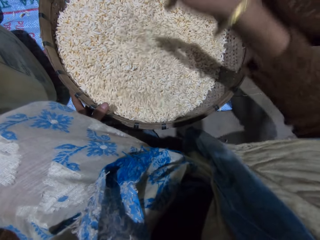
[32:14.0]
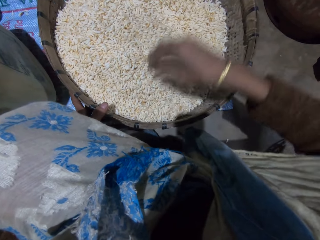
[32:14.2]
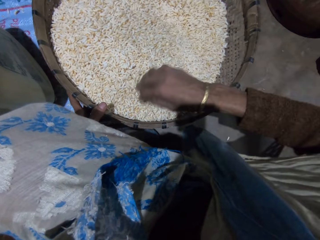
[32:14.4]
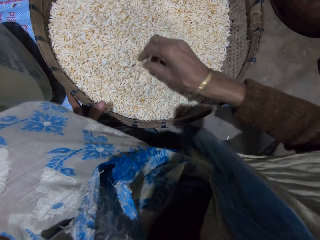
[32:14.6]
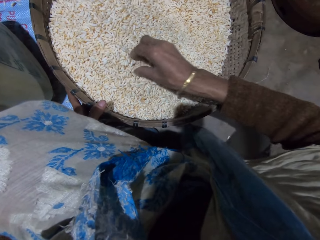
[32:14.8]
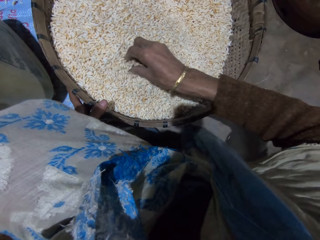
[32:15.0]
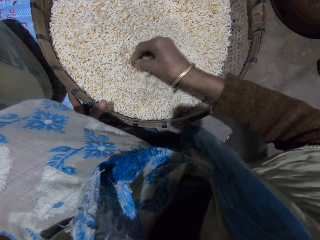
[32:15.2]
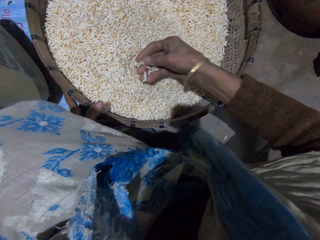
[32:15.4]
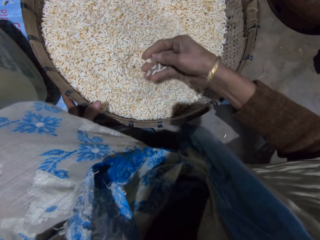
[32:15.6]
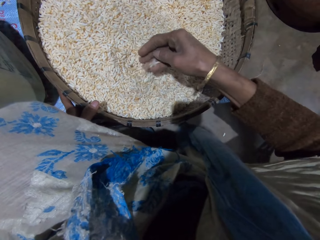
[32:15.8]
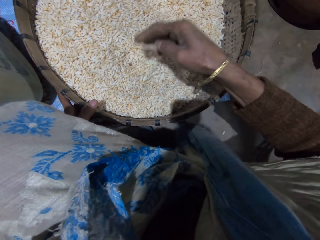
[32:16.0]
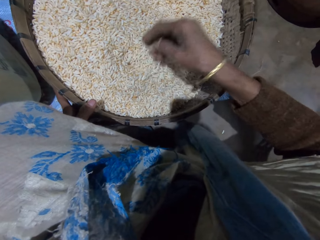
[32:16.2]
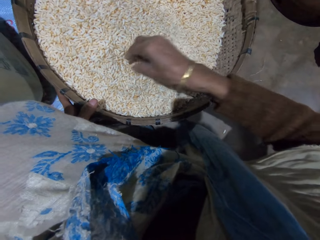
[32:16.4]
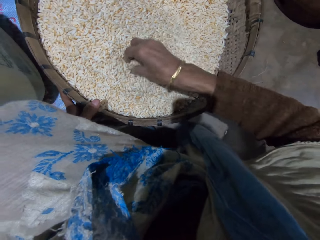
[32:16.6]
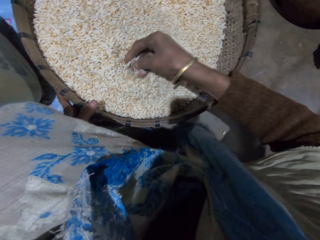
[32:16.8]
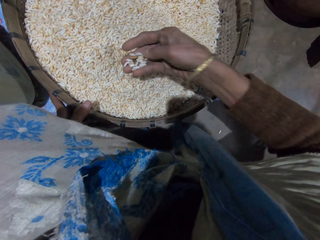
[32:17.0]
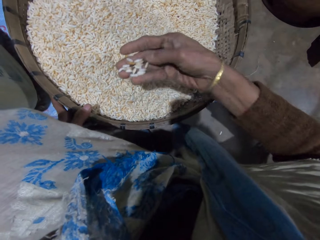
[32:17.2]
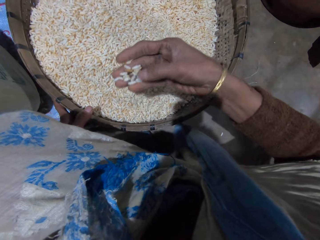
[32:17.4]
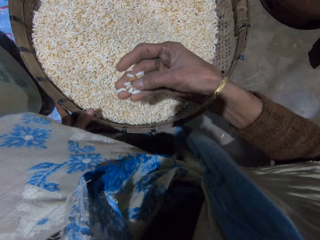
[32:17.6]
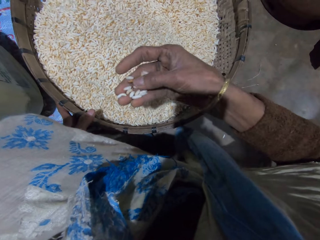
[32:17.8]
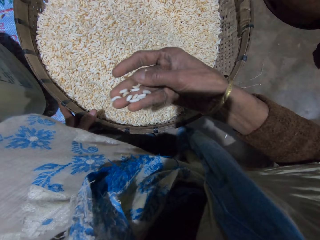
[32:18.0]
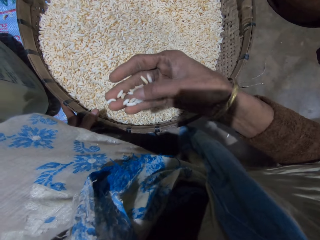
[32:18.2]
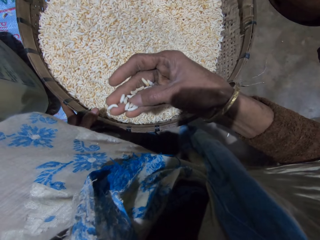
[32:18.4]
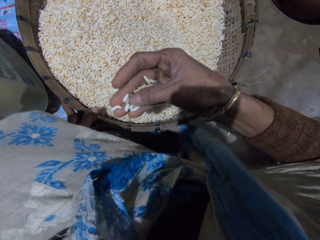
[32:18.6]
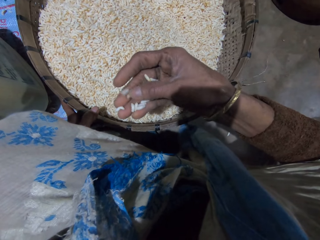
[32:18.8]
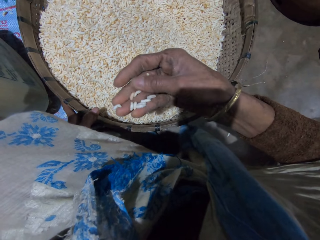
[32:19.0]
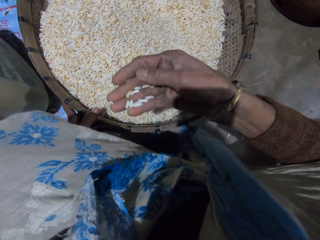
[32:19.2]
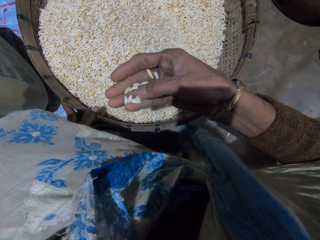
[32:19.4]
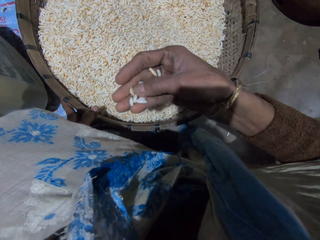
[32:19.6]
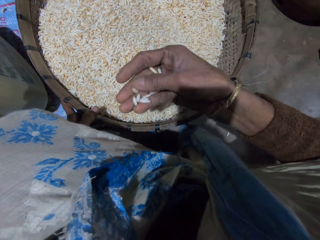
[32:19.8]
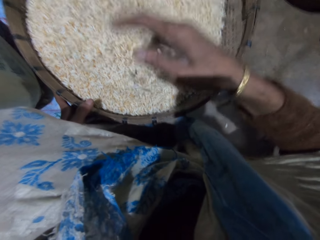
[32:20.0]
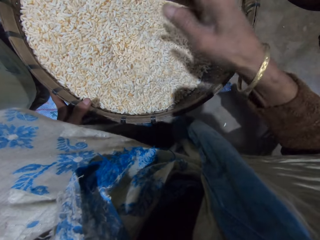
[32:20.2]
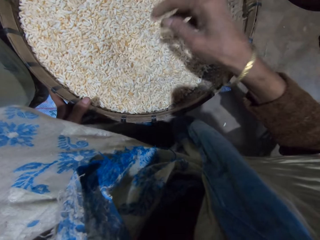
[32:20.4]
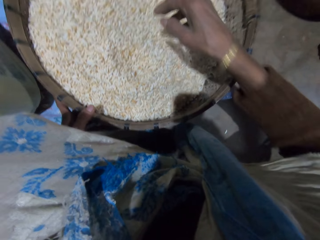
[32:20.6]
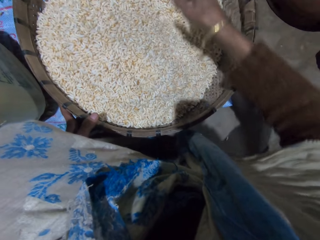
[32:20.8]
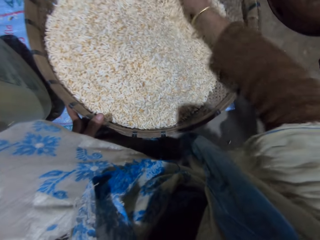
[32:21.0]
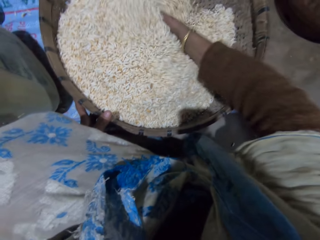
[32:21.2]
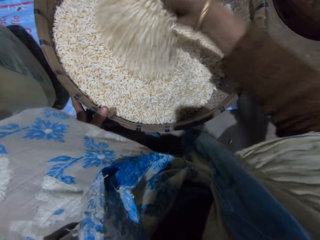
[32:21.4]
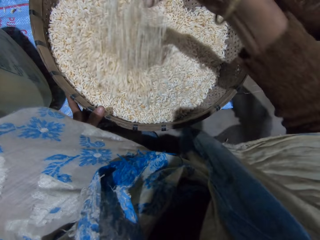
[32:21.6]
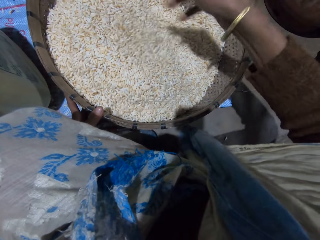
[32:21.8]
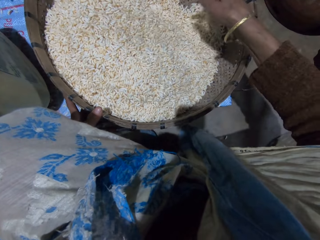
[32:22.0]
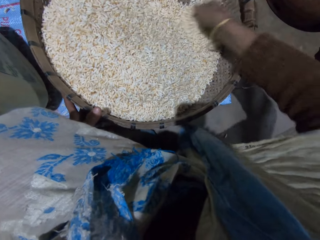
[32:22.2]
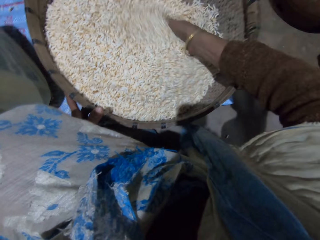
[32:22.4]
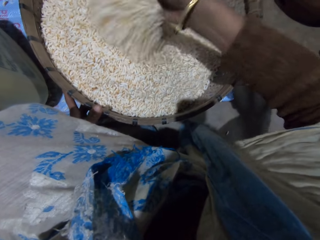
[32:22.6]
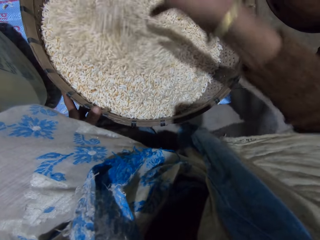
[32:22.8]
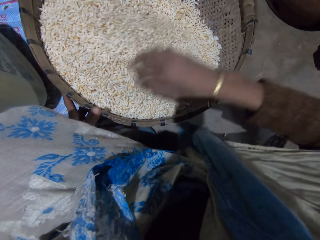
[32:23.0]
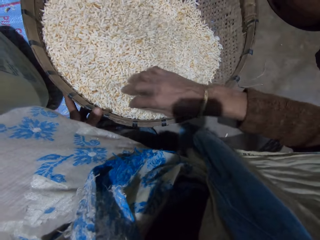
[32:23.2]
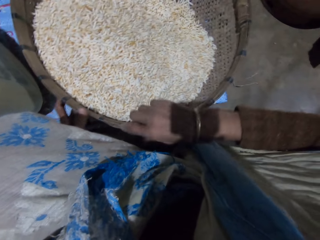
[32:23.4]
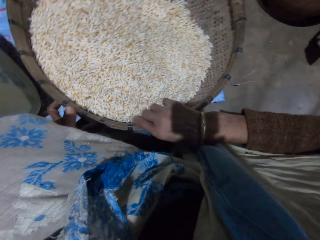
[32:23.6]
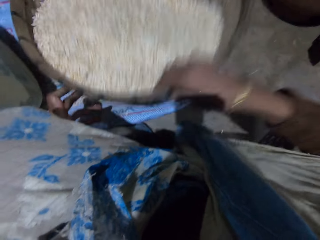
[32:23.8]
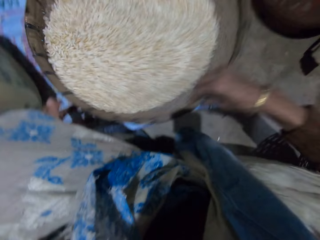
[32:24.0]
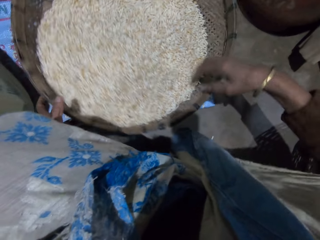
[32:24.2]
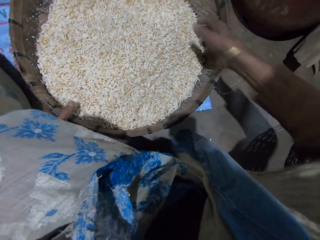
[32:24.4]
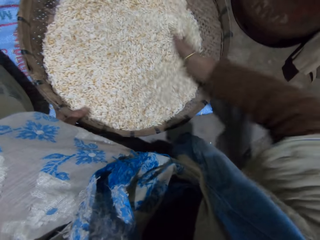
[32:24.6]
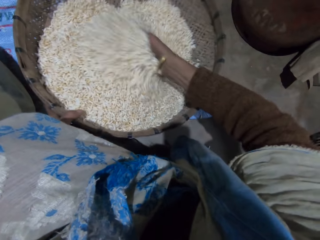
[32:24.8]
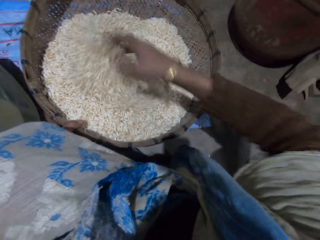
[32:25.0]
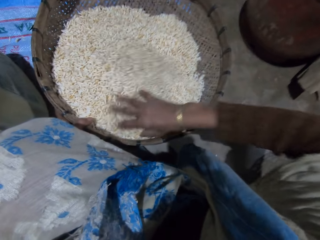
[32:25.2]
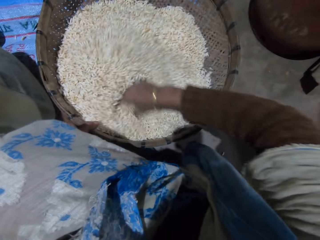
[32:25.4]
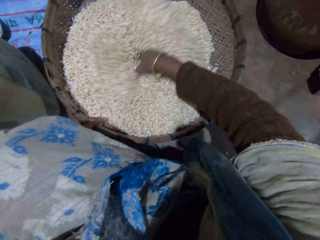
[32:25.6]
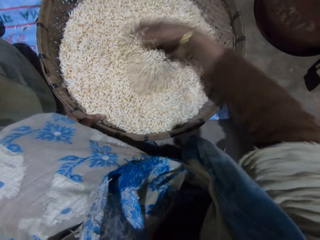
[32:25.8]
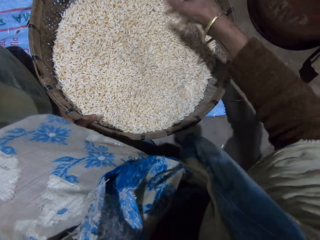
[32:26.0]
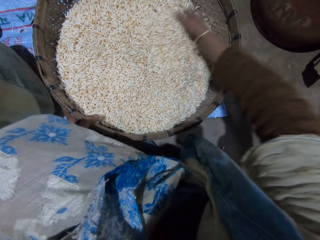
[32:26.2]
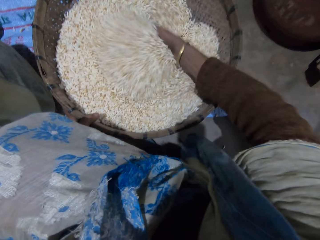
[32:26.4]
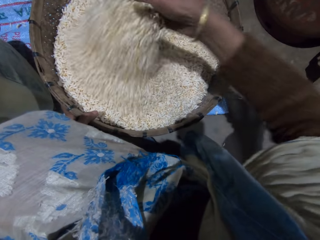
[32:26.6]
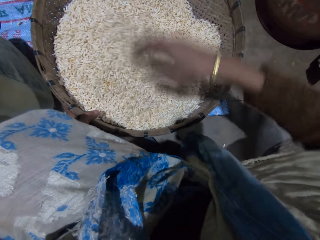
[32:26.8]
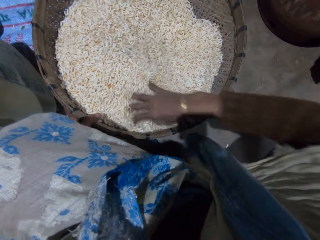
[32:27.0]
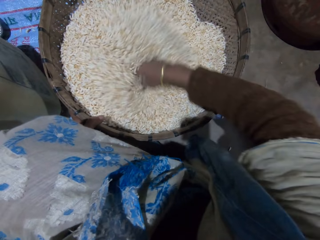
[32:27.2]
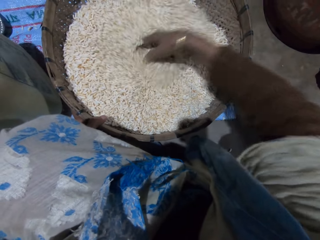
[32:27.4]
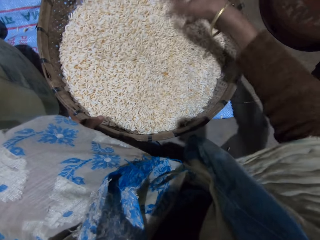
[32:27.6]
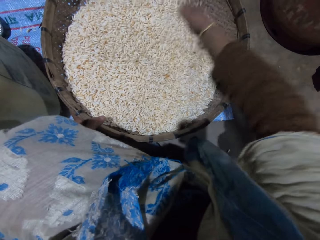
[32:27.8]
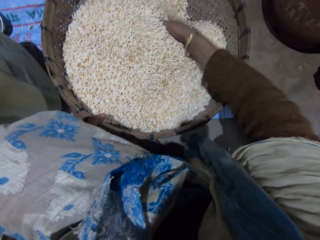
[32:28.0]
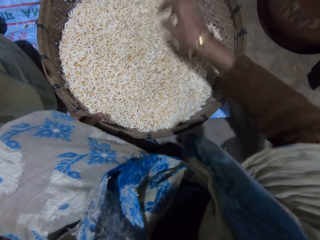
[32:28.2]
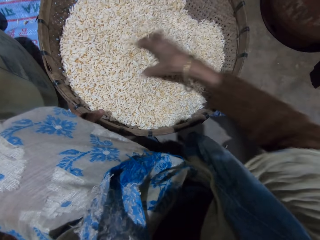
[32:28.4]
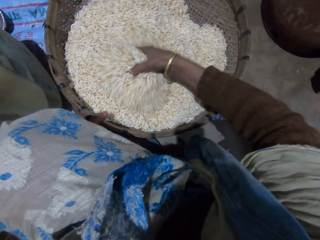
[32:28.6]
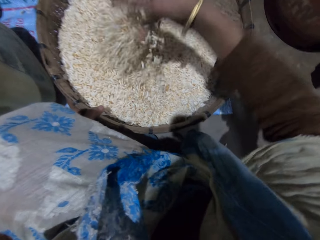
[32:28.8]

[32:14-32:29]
The camera wearer picks grains. She mixes the grains in the basket with her right hand. She shakes the basket with her right hand. She adjusts the winnowing basket. She mixes the grains in the basket with her right hand.

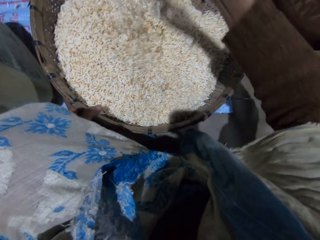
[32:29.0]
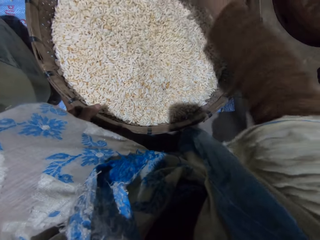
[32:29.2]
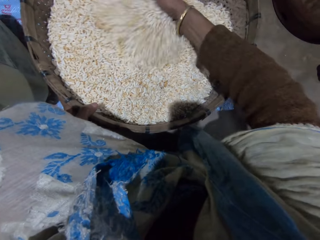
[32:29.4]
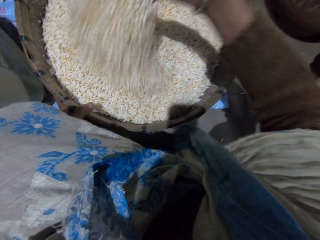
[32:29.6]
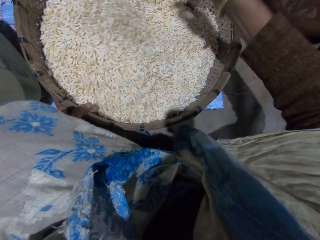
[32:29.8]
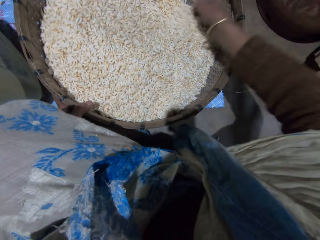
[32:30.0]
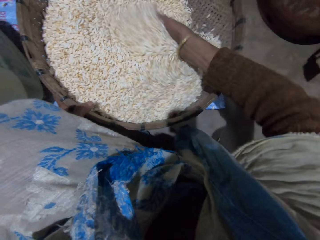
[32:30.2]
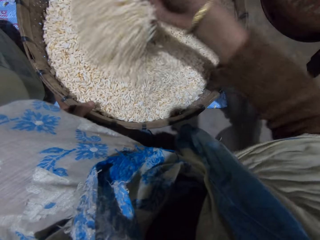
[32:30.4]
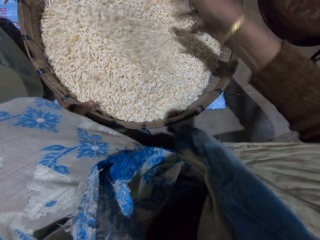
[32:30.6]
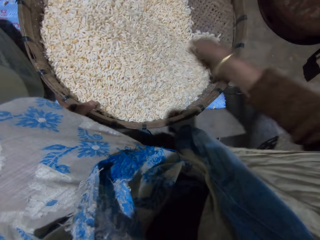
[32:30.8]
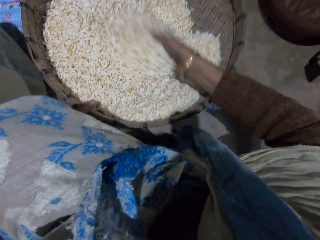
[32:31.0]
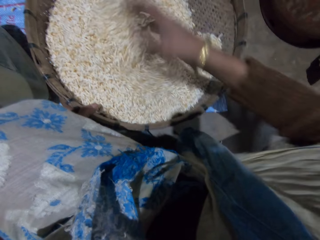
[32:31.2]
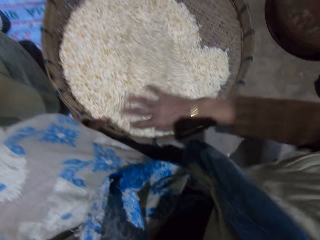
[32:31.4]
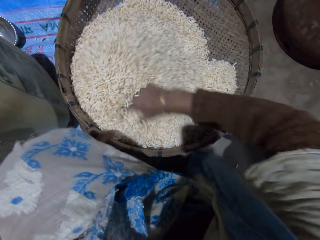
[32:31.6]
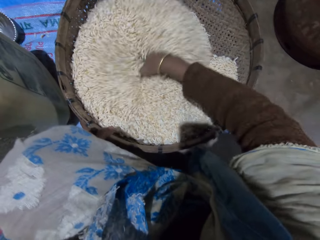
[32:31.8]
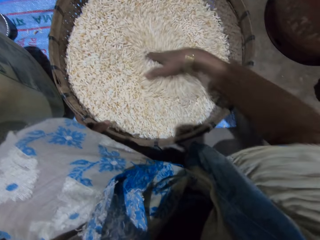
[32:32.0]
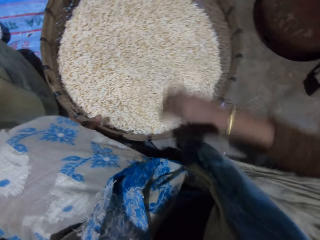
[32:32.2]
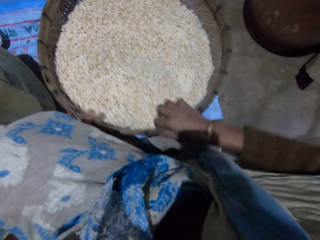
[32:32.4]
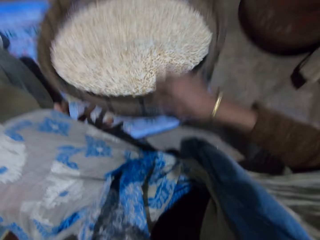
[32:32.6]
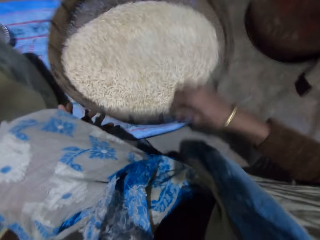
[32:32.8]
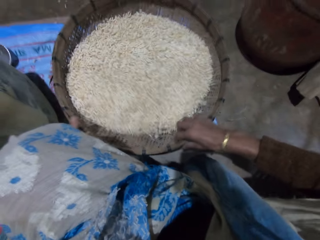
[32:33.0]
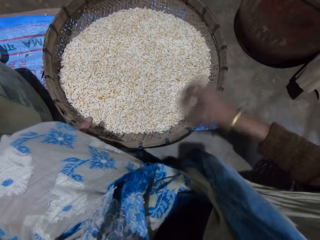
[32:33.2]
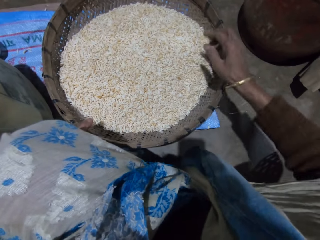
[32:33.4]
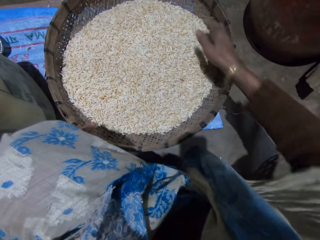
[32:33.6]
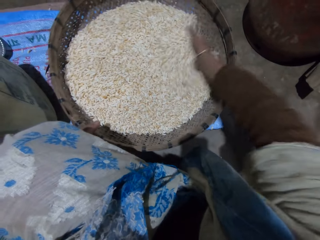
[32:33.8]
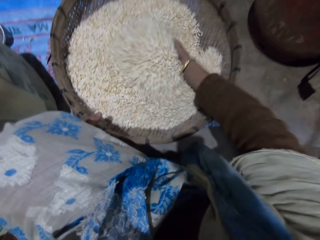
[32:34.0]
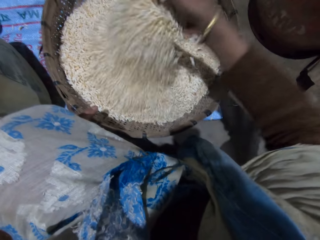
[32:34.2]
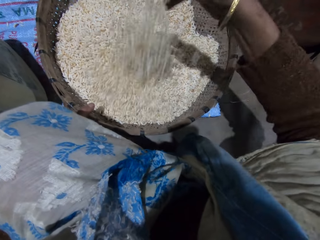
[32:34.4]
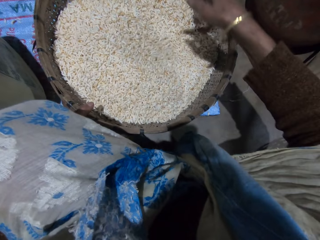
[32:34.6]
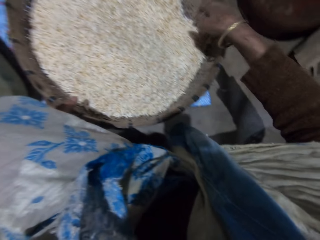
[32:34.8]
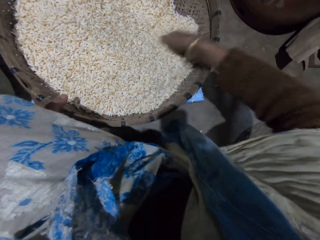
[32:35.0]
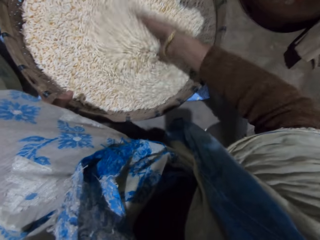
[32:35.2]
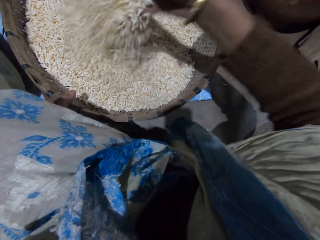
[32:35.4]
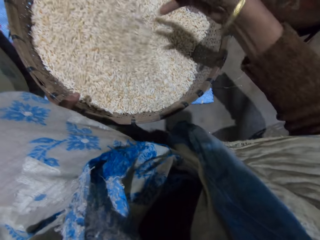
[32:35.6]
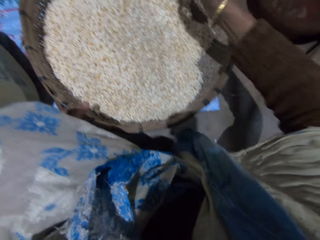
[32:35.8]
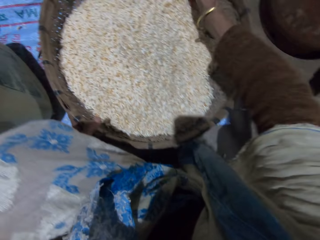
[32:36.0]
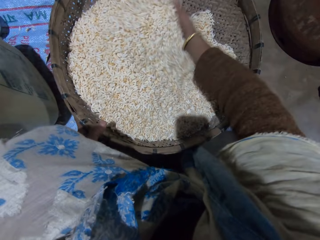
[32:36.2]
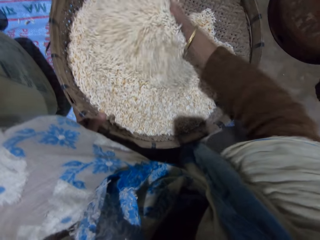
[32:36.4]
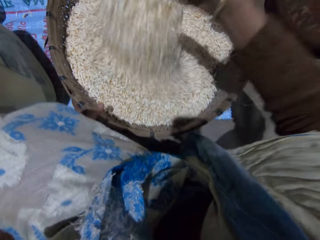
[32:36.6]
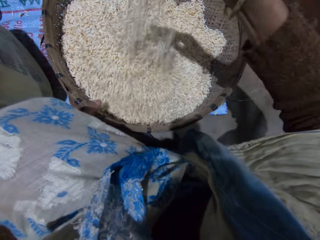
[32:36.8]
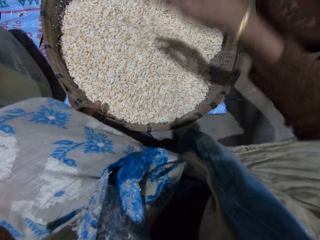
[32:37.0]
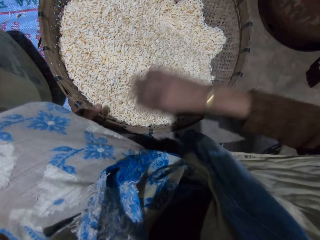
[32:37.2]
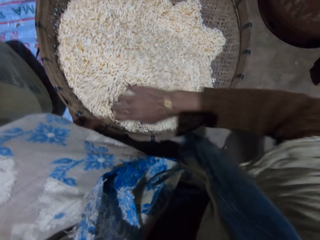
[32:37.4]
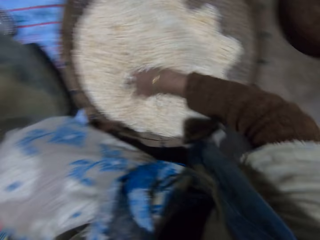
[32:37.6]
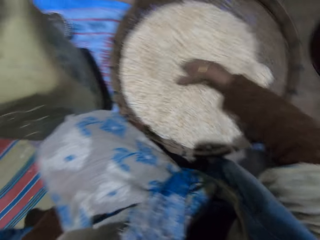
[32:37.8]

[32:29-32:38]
The camera wearer adjusts the winnowing basket. She shakes the basket with her right hand. She mixes the grains in the basket with her right hand.
